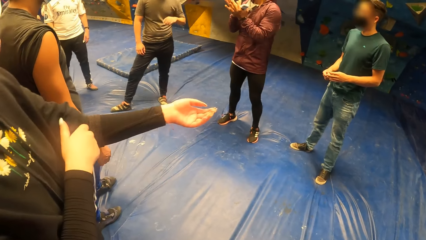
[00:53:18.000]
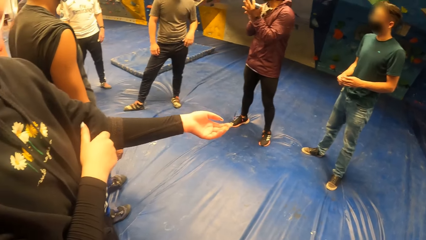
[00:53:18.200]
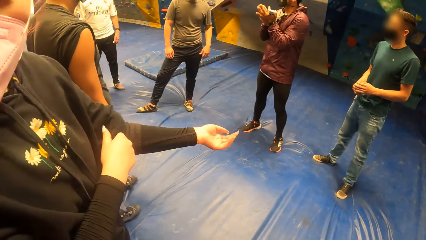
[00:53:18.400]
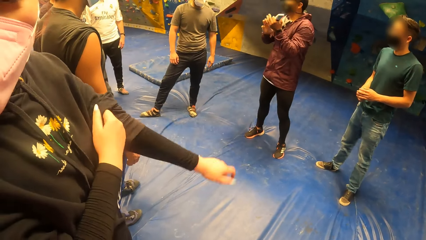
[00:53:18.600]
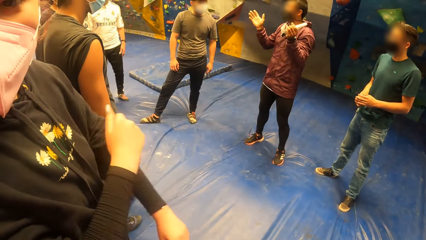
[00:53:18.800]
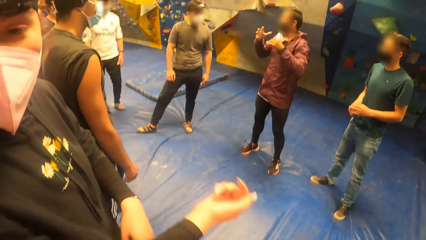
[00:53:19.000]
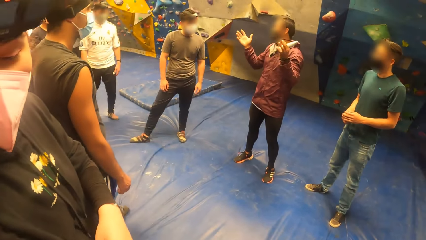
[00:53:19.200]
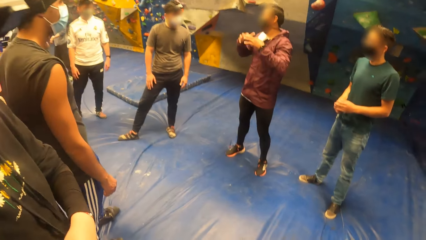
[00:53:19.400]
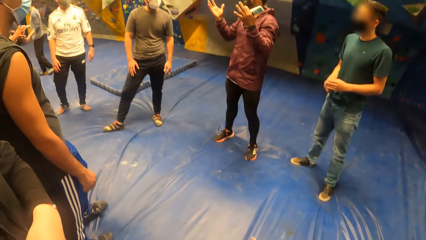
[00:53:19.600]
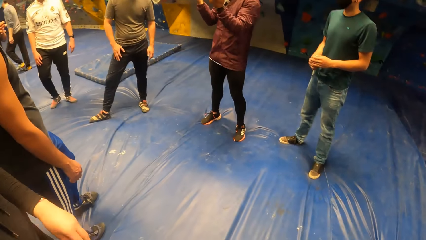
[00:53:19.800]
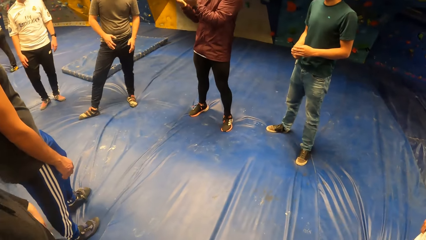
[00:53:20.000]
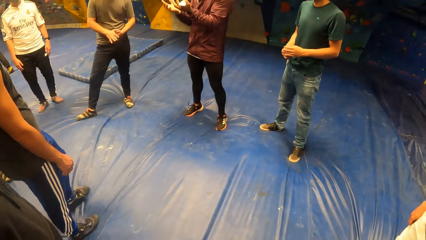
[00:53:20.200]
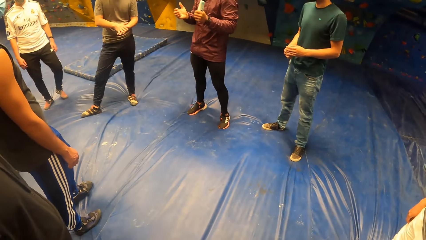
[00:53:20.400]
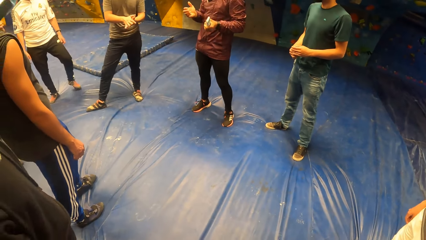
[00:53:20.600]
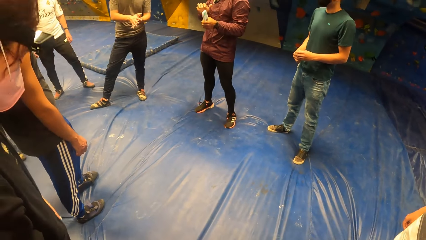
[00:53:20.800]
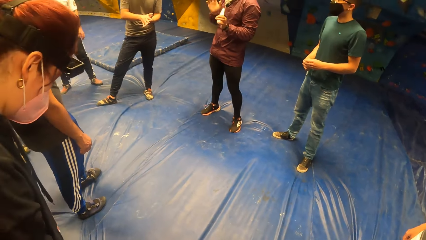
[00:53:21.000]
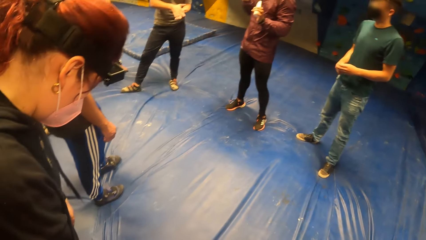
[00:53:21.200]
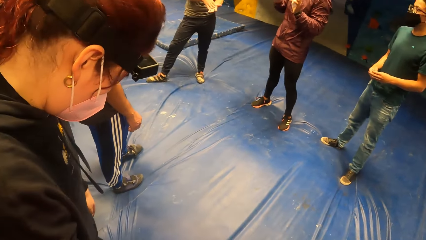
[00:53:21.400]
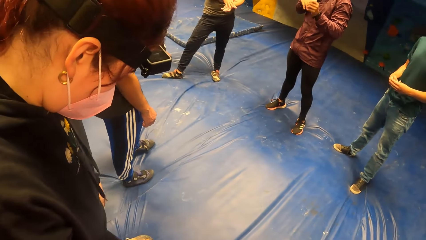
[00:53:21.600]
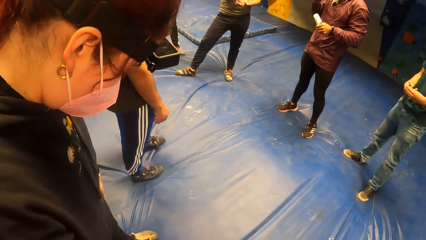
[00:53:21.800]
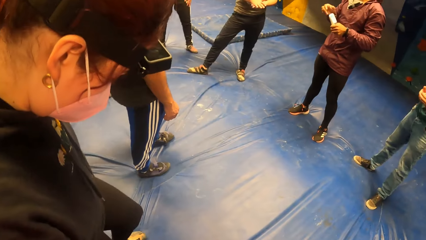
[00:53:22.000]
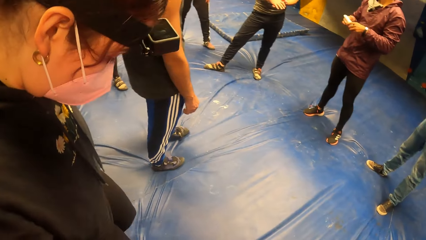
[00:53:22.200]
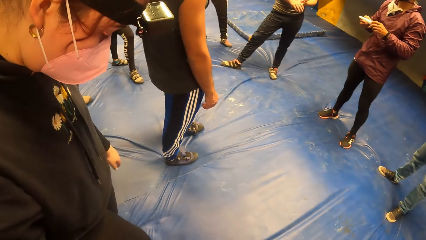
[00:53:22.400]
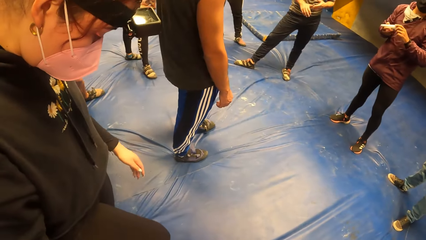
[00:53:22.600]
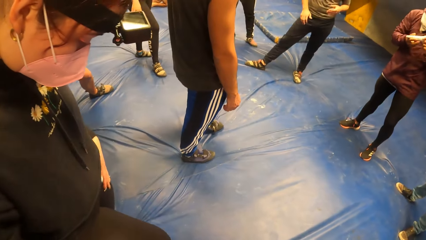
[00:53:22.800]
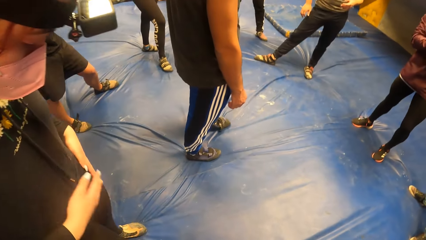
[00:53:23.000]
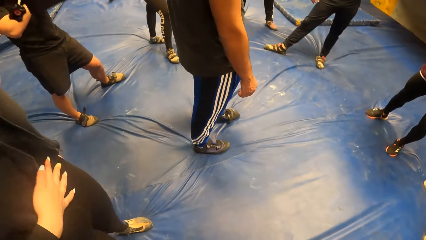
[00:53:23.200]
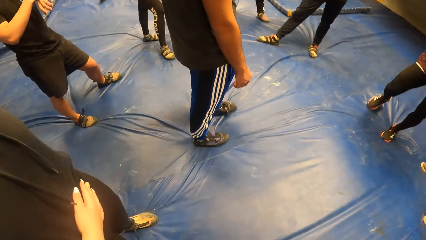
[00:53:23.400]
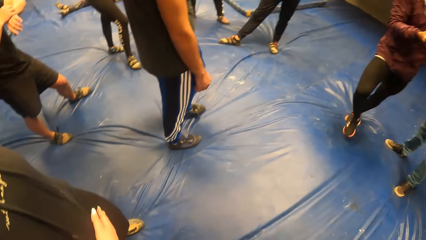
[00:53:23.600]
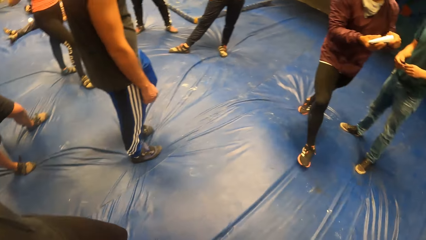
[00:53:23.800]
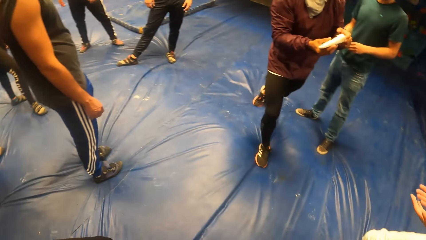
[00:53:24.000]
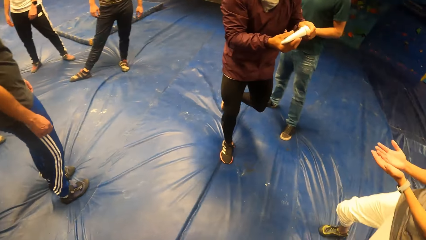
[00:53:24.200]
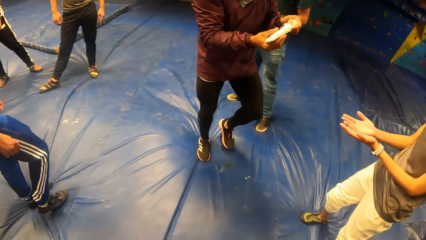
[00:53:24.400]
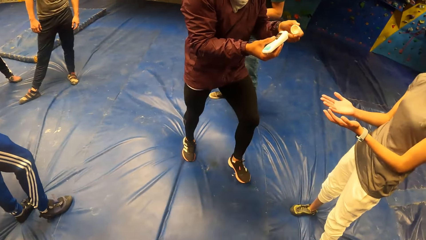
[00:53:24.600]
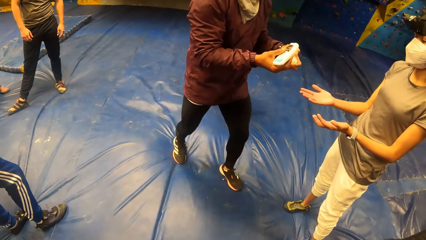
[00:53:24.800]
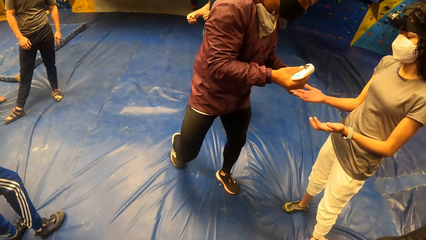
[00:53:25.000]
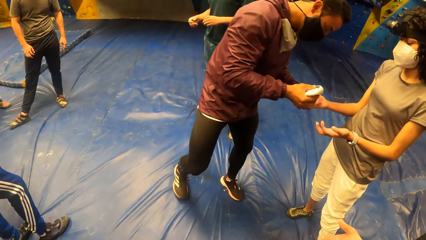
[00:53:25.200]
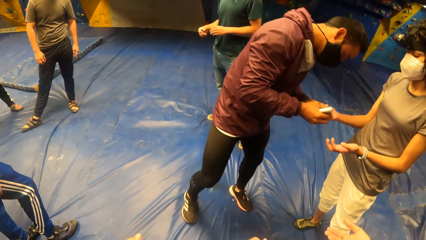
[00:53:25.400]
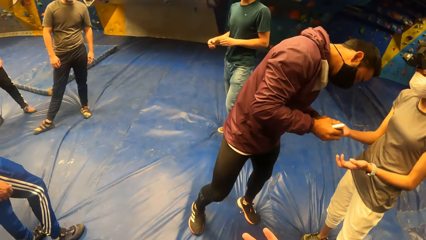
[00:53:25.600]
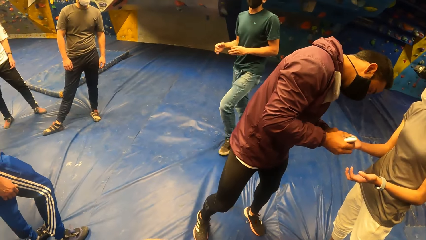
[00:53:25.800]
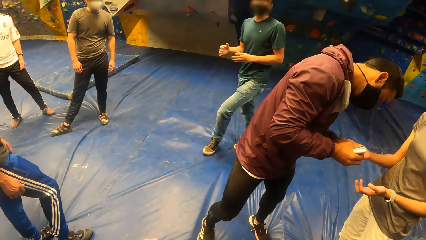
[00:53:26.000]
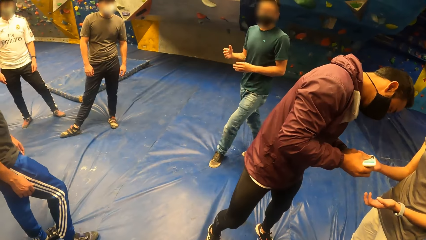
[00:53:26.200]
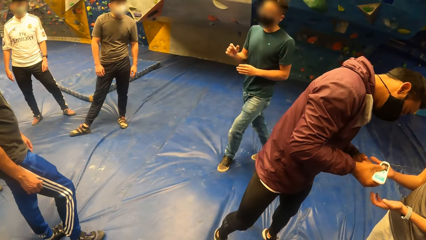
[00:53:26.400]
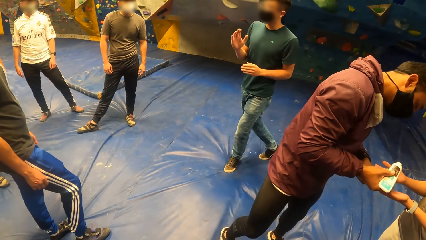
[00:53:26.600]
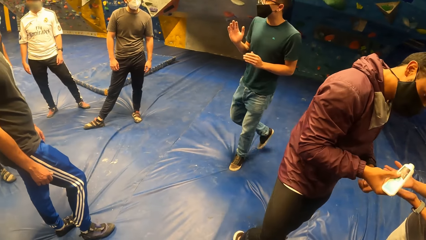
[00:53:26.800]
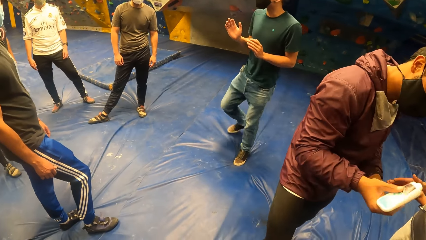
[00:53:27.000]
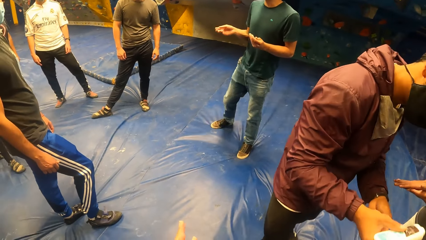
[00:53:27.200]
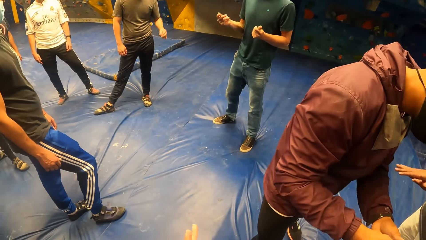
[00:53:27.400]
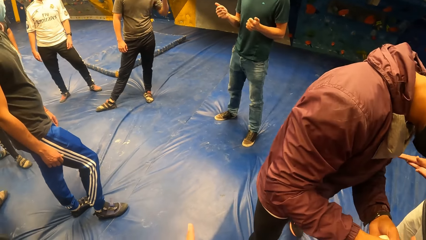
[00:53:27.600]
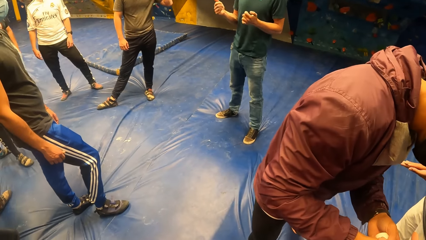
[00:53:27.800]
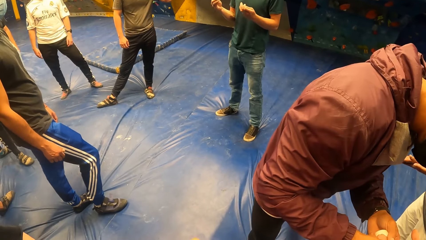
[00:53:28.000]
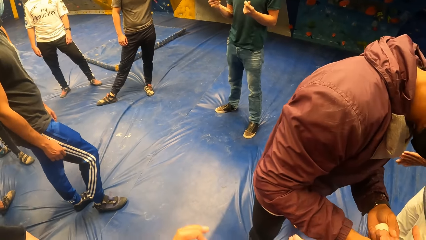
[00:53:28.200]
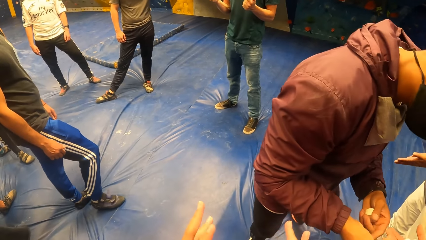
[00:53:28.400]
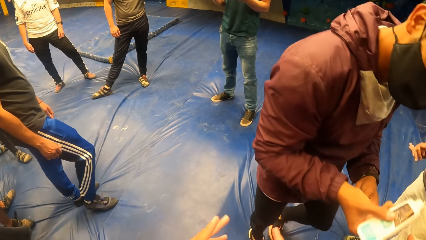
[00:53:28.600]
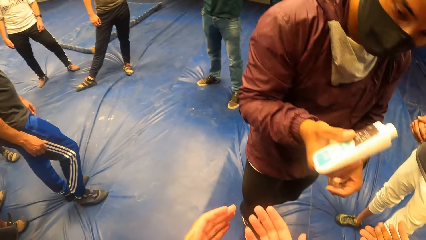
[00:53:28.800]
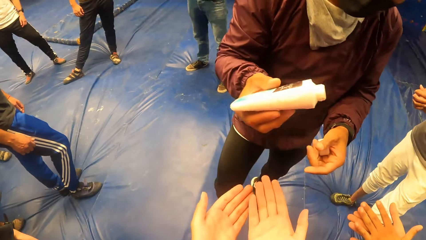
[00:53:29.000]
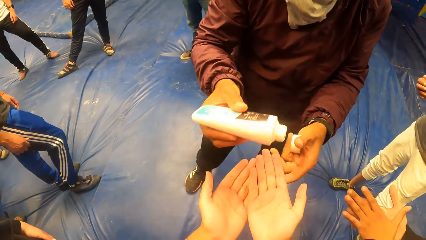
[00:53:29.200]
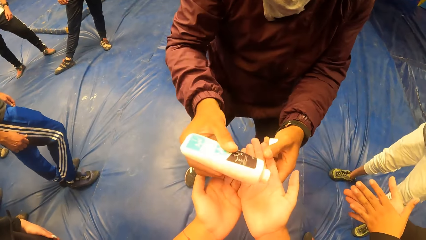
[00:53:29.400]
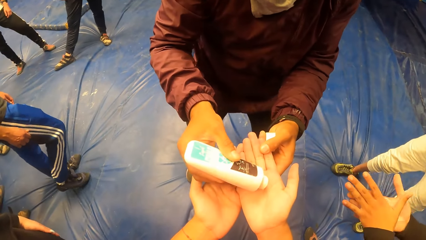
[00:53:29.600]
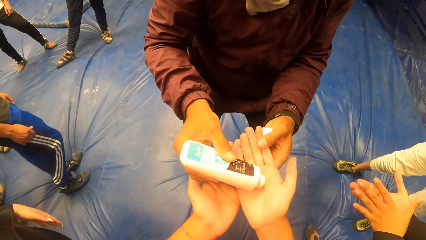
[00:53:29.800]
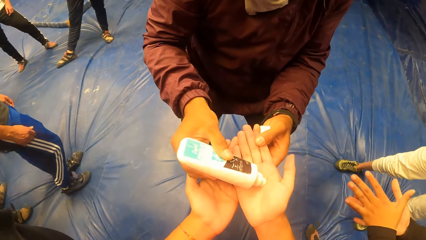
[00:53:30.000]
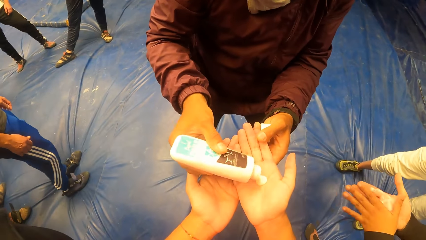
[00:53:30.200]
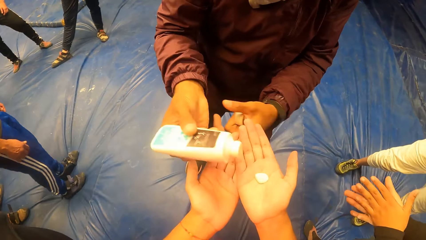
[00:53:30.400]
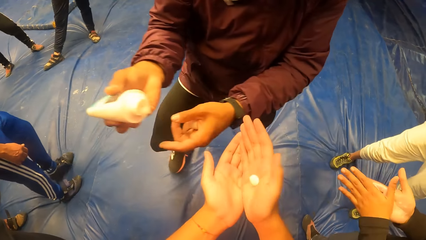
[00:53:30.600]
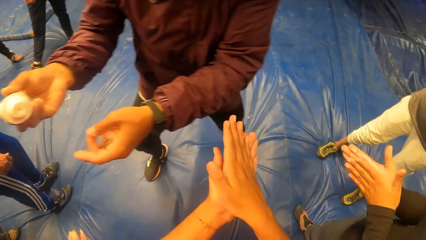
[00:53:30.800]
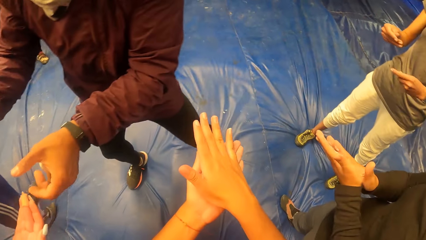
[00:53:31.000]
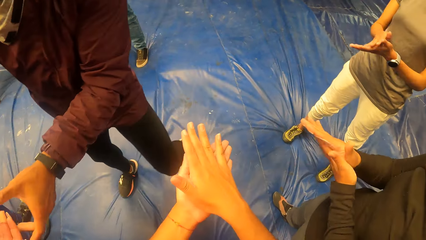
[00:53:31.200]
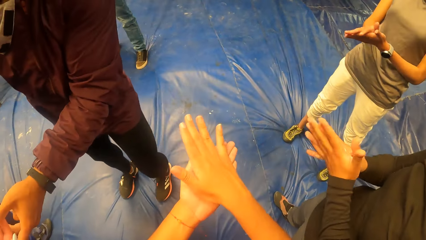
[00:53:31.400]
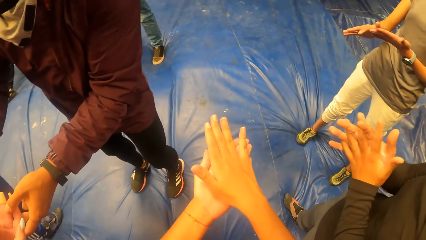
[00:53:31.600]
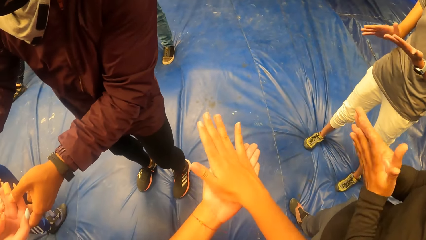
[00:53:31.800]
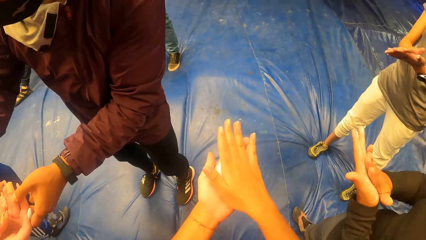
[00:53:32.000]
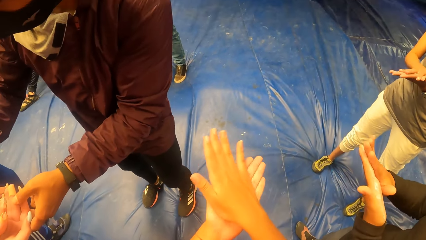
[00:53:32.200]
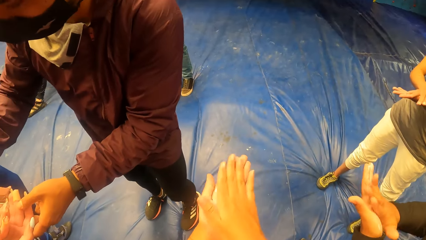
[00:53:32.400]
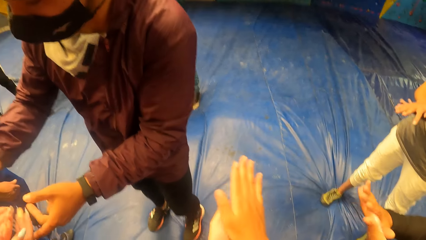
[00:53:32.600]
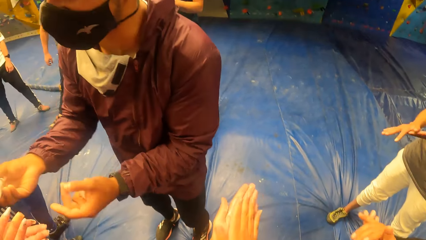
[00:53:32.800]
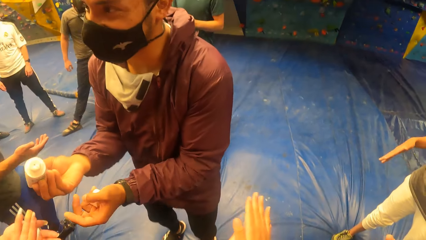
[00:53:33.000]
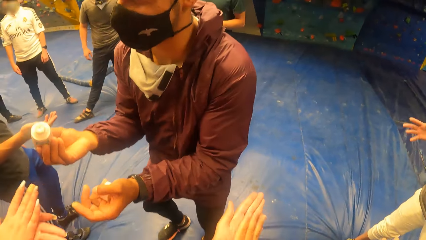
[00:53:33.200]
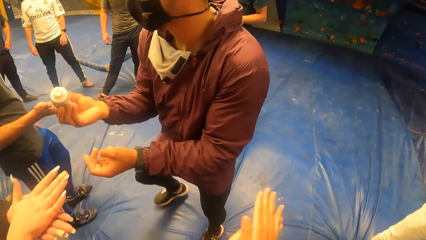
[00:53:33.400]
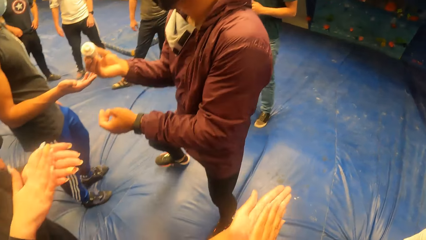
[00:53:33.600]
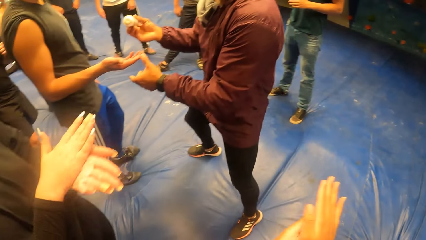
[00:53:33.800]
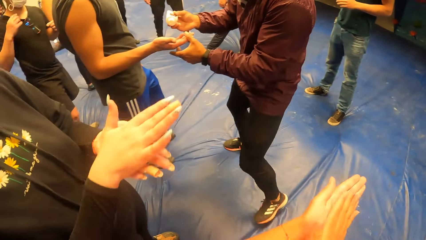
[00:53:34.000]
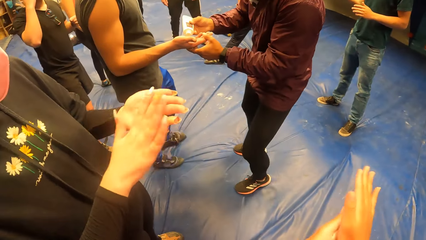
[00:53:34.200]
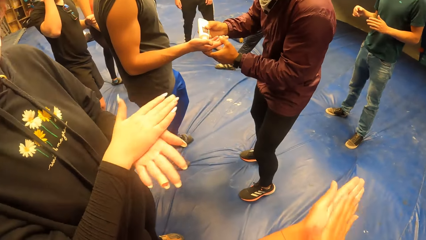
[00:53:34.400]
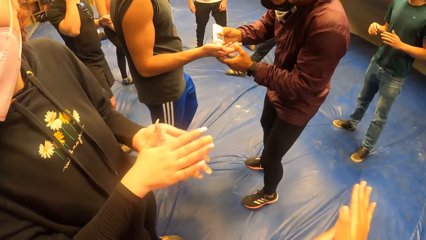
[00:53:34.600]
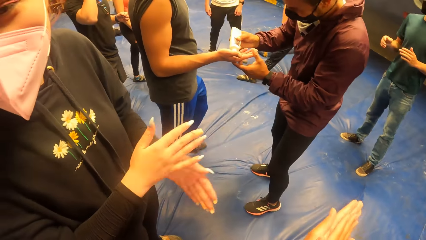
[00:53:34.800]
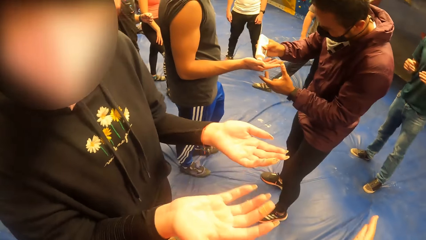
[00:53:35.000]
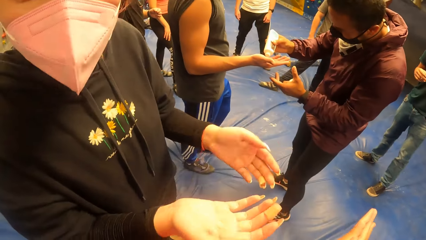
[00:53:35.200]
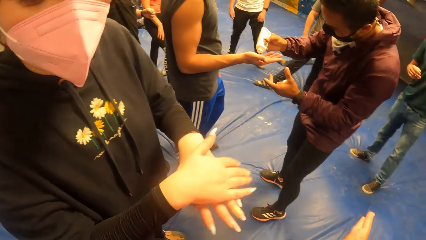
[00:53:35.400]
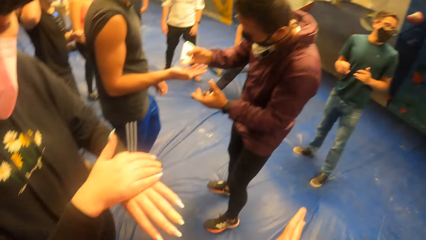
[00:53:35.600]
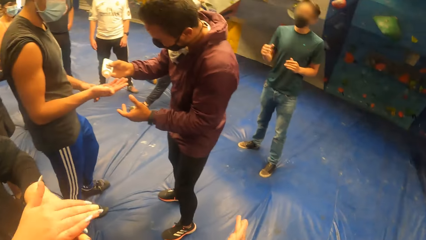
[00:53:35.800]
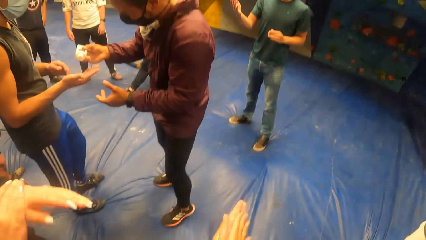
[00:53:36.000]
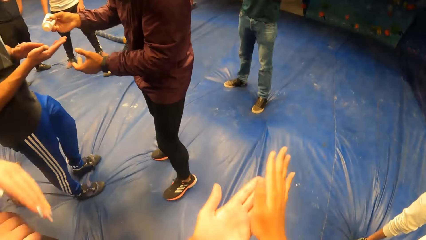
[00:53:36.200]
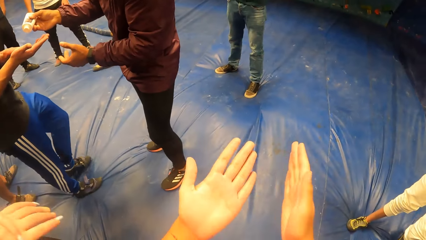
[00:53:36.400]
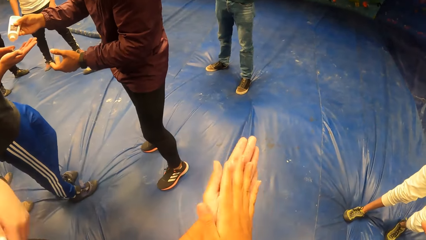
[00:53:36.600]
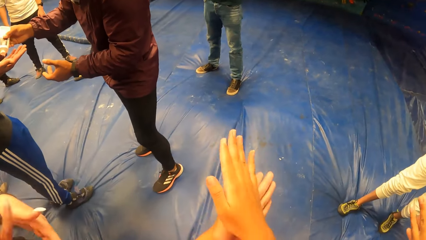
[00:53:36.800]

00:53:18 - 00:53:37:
A woman speaks to the camera wearer. The camera wearer looks around. The man pours a grip cream on the right palm of a woman. The man pours the grip cream on the right palm of the camera wearer. The camera wearer takes the cream from the man. They rub the grip cream on both hands. Another woman rubs the grip cream on both hands.
